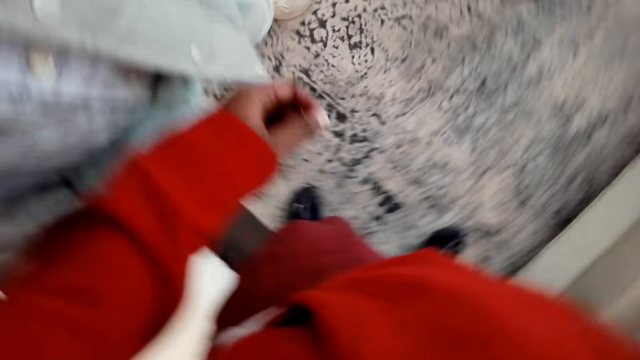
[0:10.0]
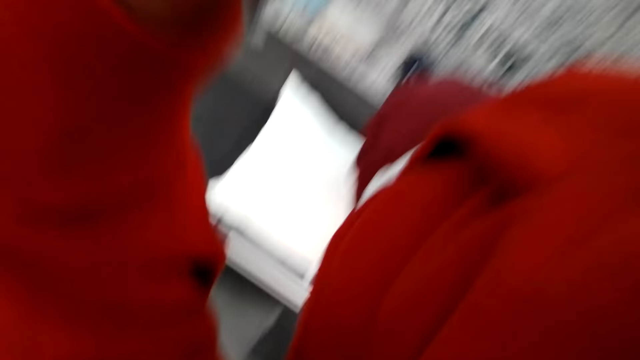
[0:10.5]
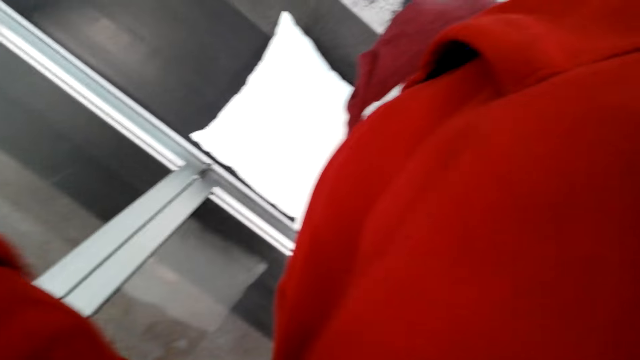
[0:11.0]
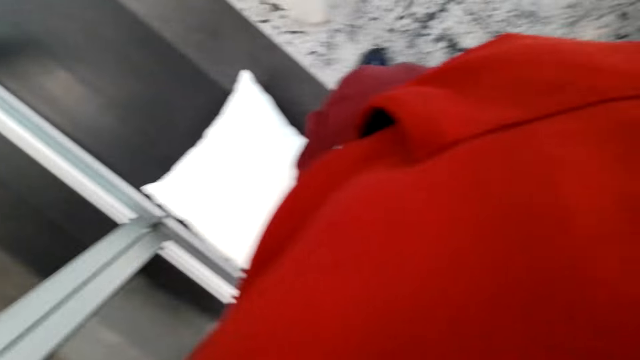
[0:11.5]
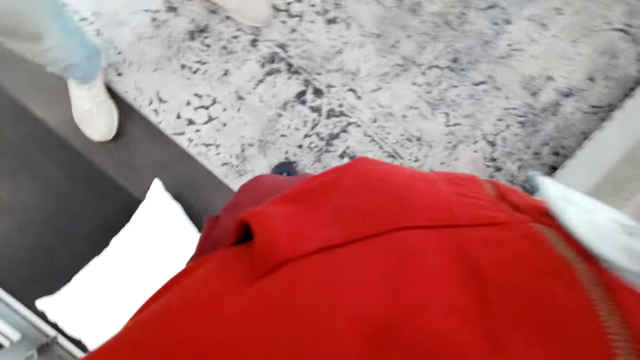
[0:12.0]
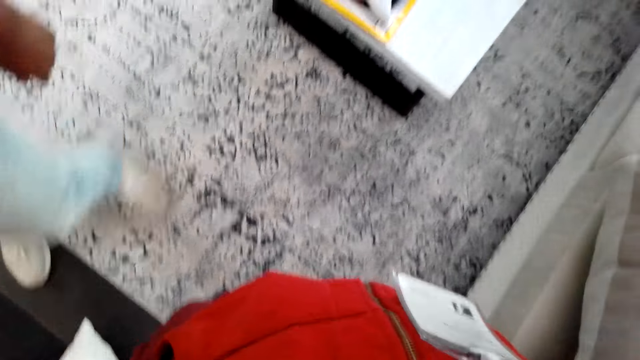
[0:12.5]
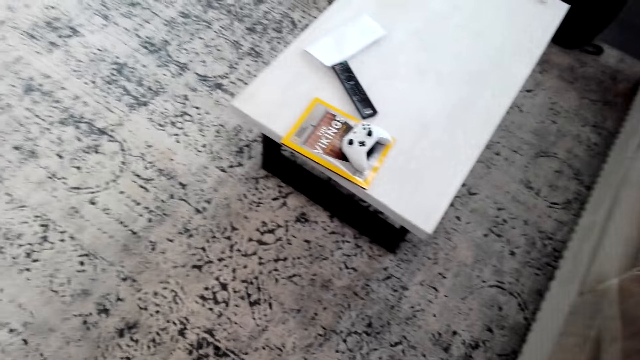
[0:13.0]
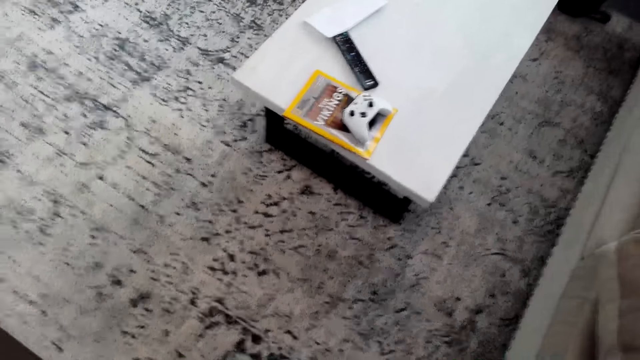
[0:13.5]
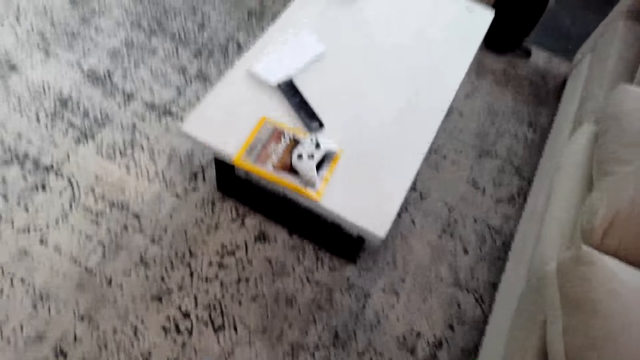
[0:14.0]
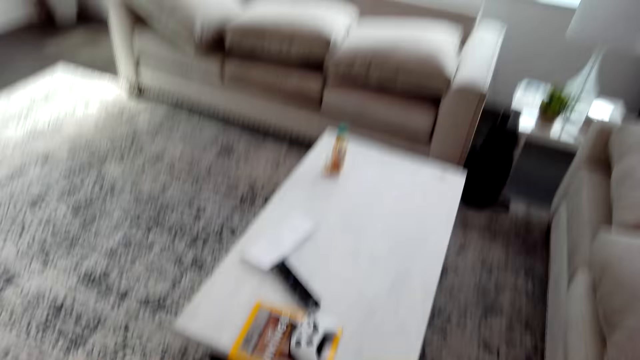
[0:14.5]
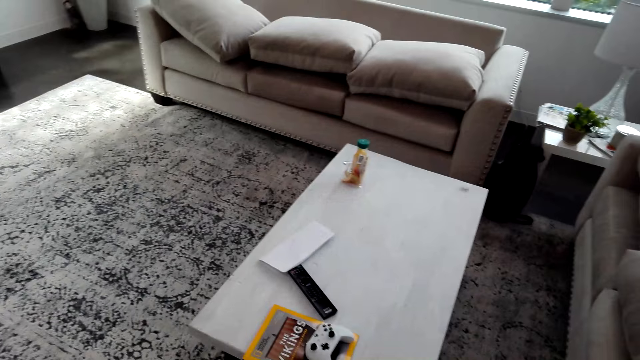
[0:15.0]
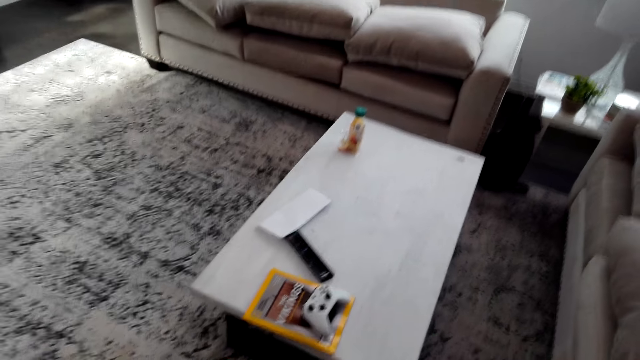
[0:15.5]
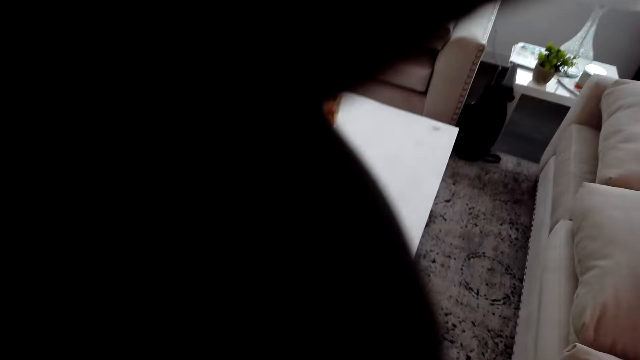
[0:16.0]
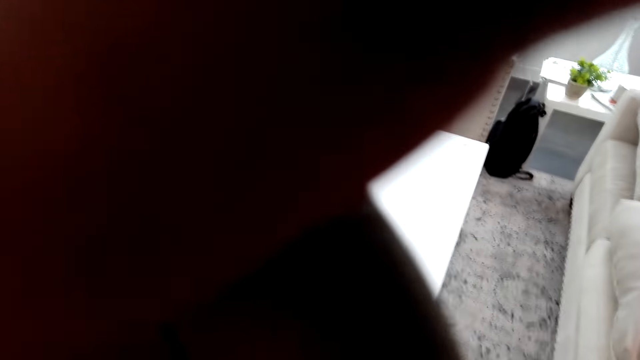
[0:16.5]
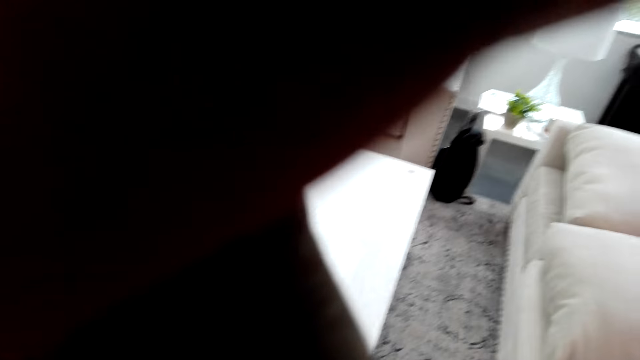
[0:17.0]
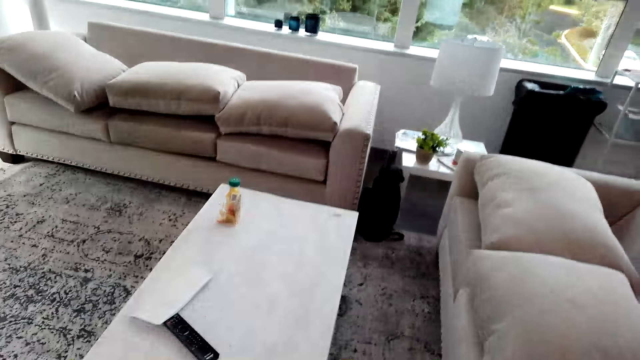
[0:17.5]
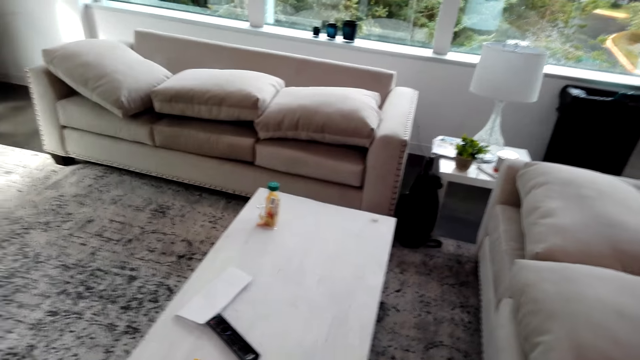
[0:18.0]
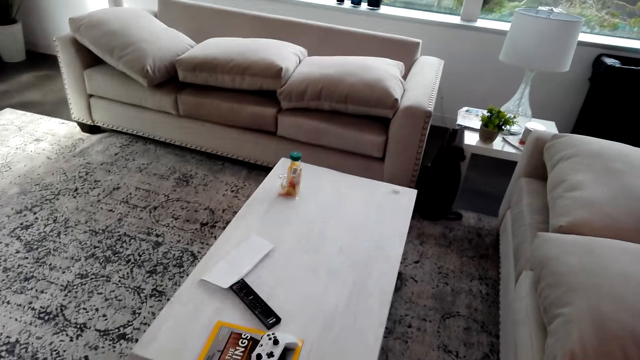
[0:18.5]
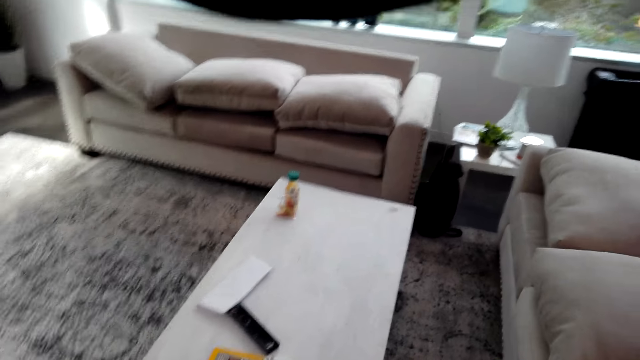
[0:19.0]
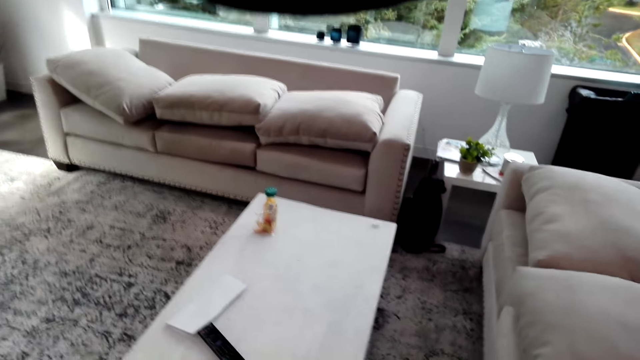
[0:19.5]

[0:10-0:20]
A man moves the hand. The camera wearer looks around the room. They touch the camera. They set the camera. They look around the room.

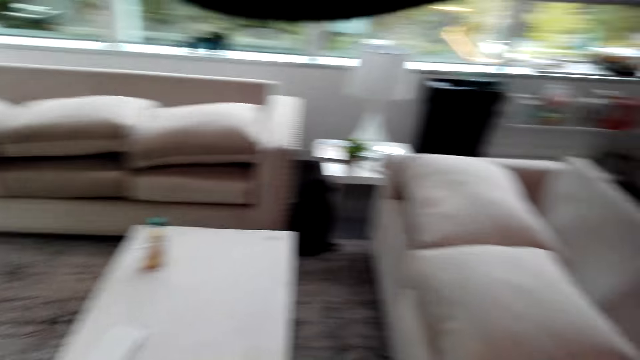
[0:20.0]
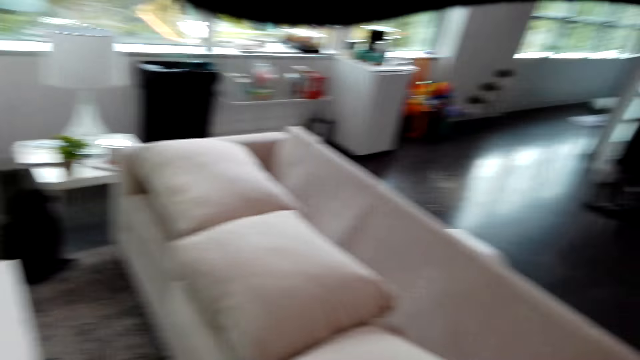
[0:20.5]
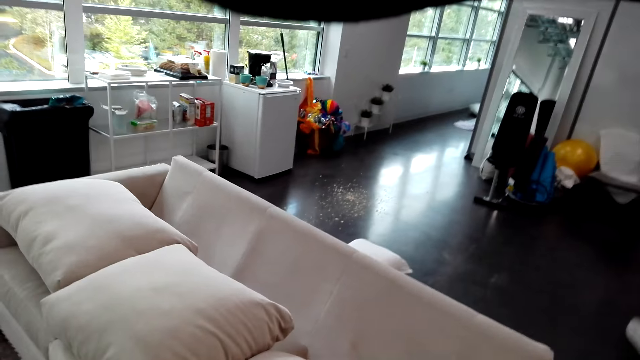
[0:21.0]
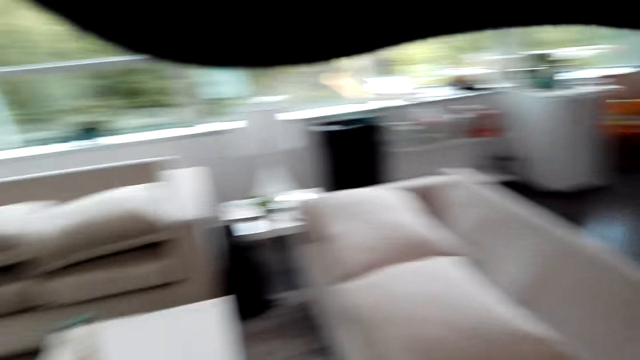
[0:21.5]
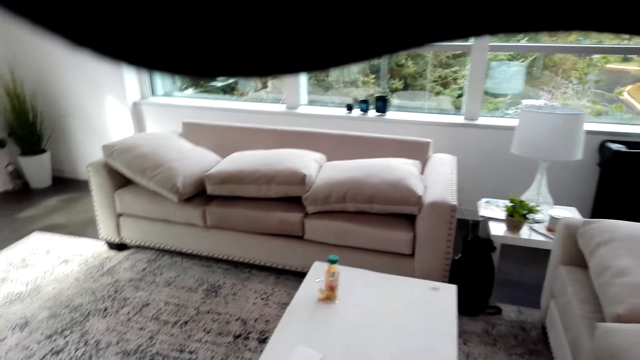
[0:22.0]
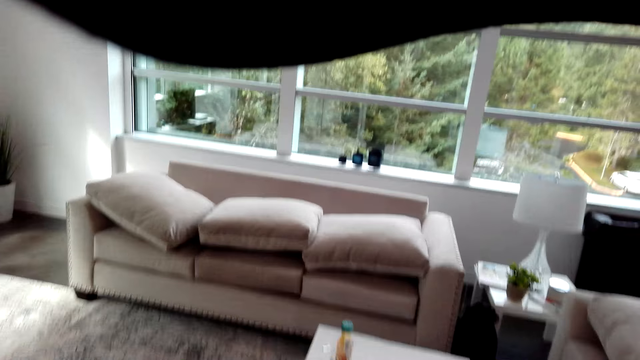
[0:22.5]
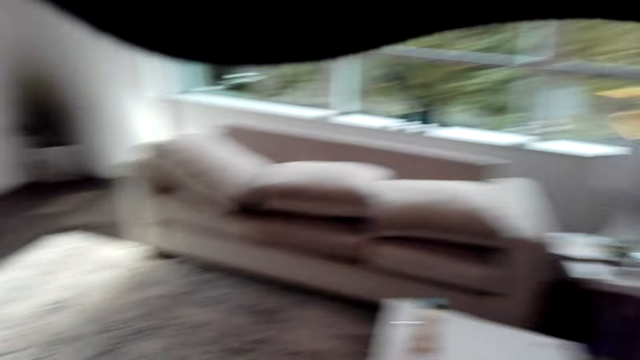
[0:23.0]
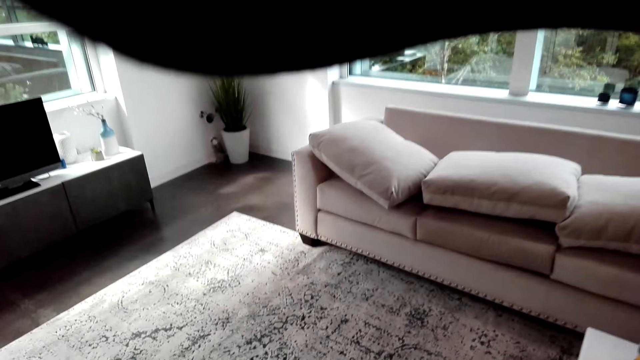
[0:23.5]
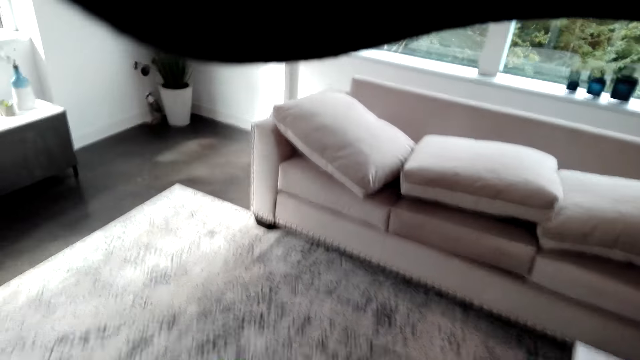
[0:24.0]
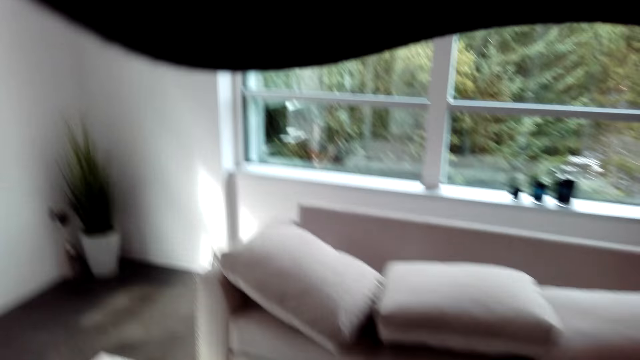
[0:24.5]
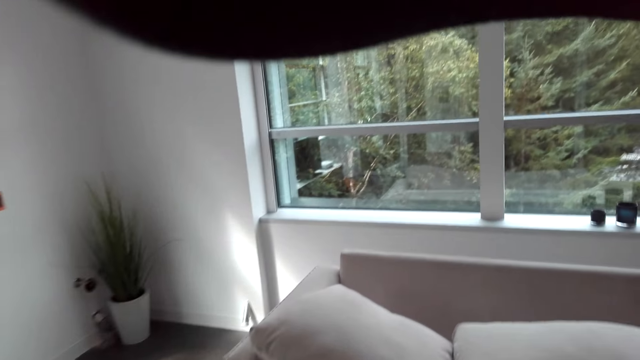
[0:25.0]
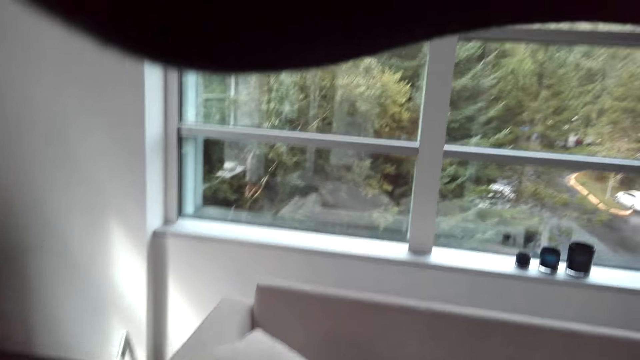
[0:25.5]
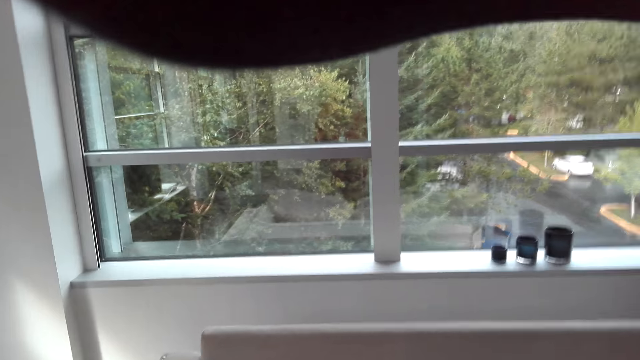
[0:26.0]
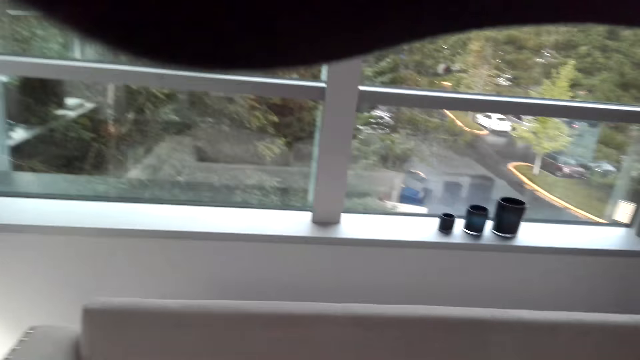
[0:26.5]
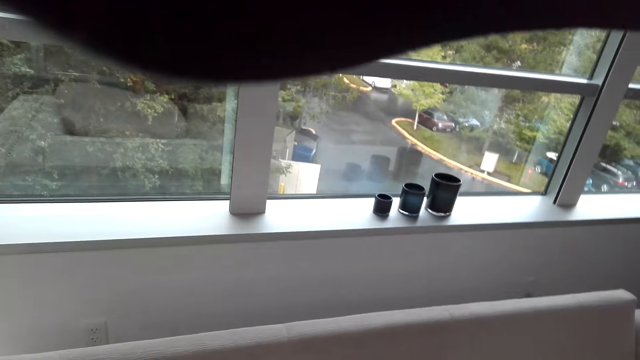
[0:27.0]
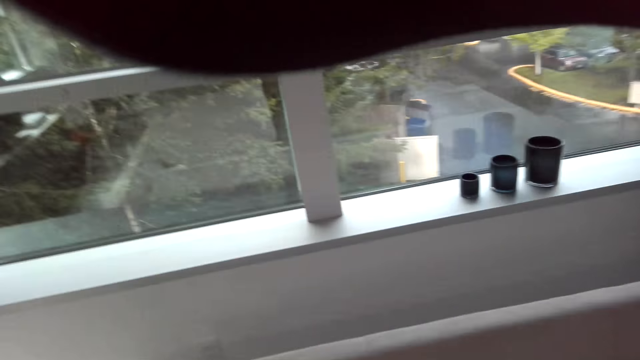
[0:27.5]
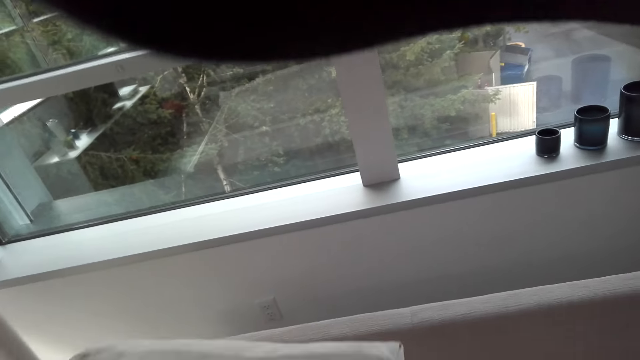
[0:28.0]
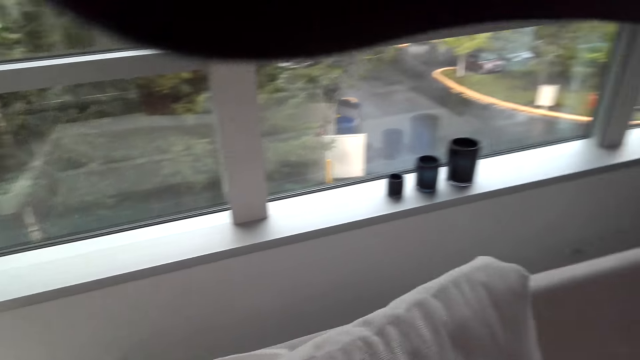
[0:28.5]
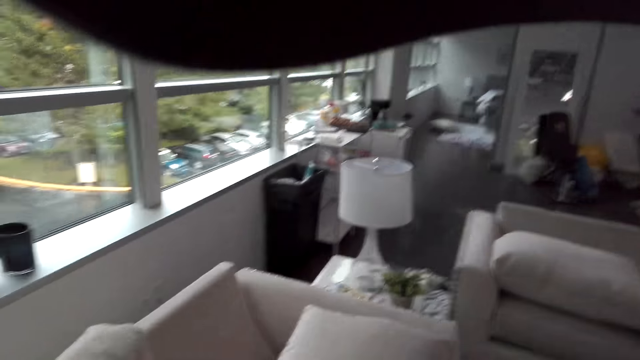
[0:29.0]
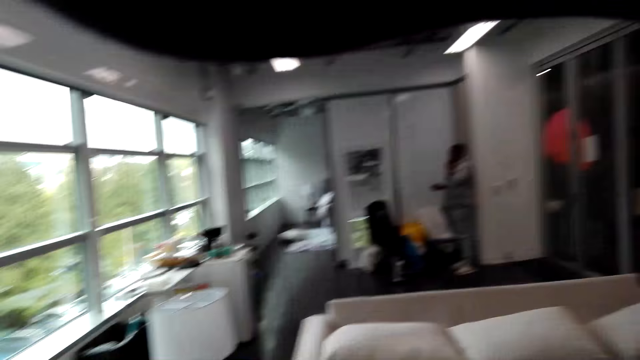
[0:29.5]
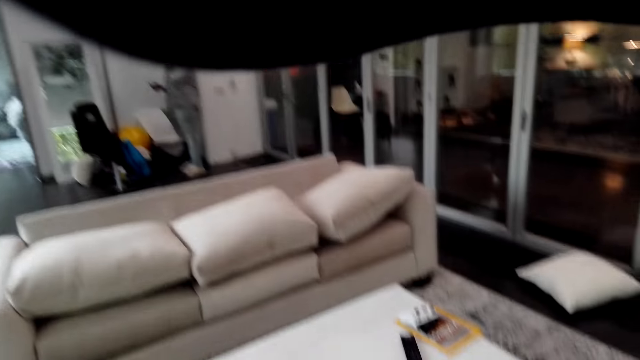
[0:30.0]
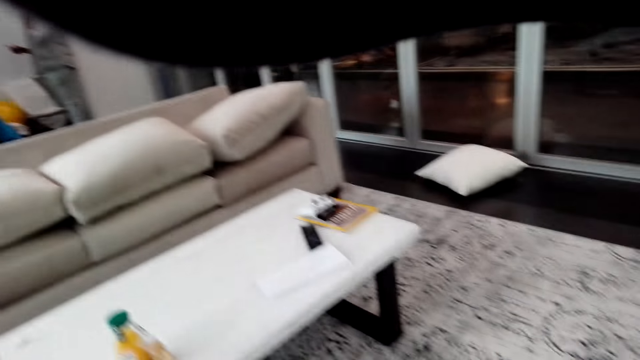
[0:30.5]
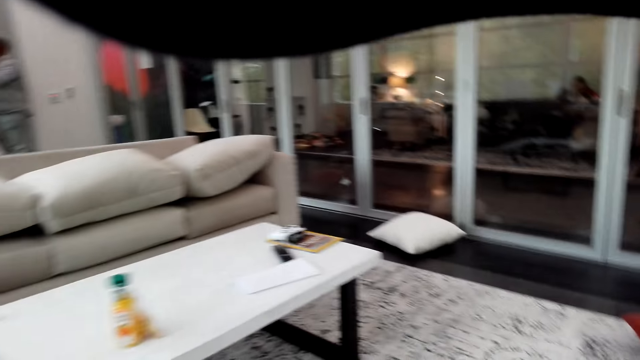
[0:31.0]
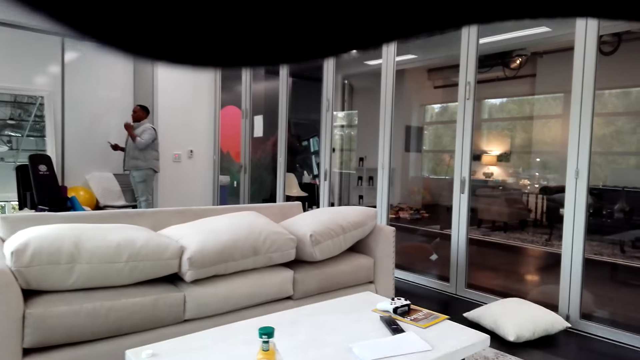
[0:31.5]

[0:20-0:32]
The camera wearer walks around. They talk in the room. They move in the room. They arrange the cushion on the sofa. A person stands in the room. The camera wearer looks around the room. The person looks at the phone. The camera wearer moves in the room.
